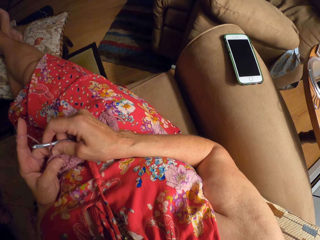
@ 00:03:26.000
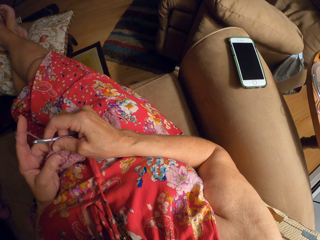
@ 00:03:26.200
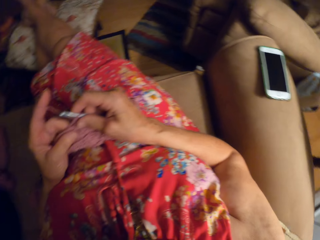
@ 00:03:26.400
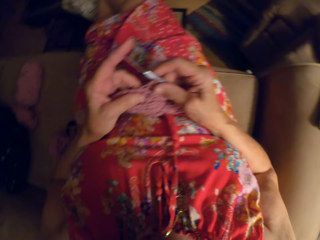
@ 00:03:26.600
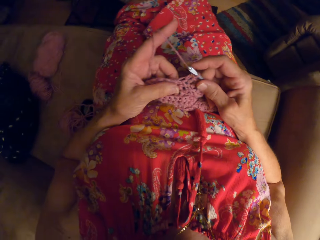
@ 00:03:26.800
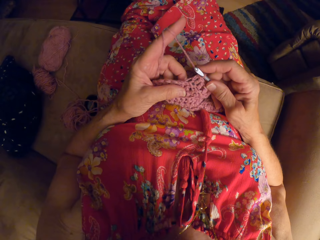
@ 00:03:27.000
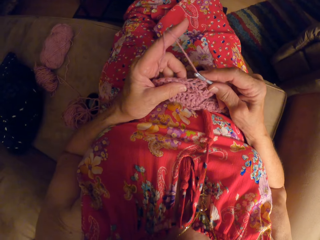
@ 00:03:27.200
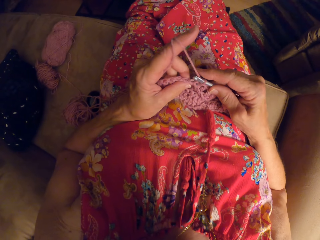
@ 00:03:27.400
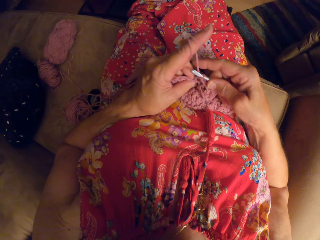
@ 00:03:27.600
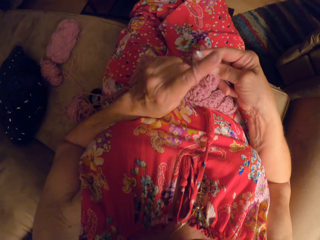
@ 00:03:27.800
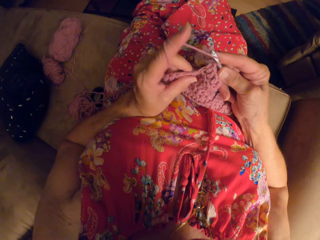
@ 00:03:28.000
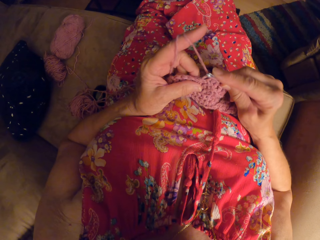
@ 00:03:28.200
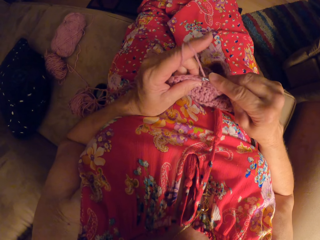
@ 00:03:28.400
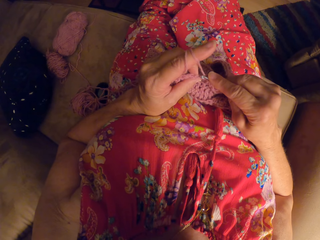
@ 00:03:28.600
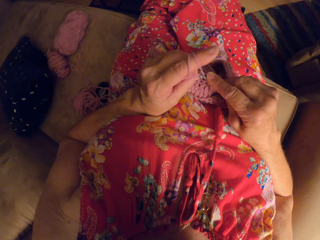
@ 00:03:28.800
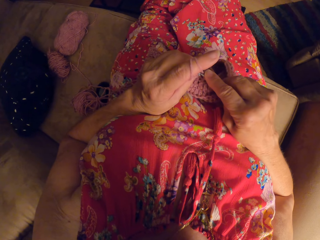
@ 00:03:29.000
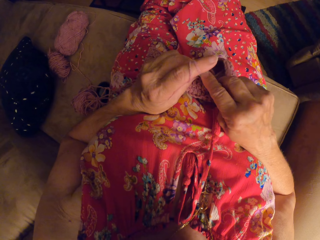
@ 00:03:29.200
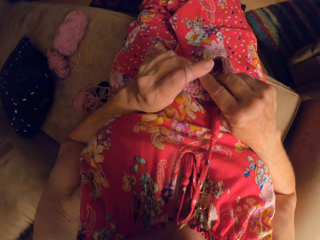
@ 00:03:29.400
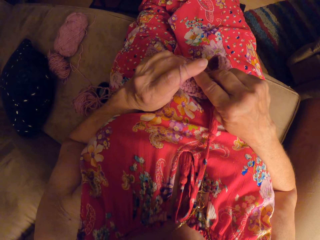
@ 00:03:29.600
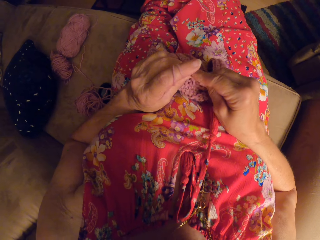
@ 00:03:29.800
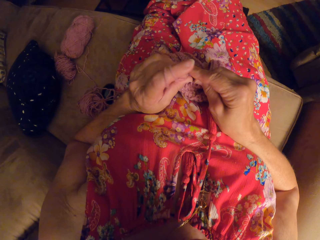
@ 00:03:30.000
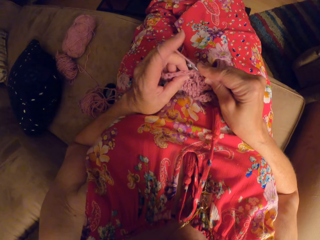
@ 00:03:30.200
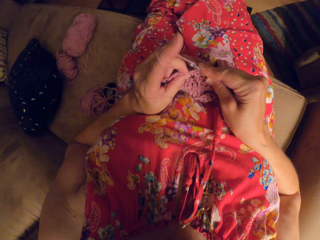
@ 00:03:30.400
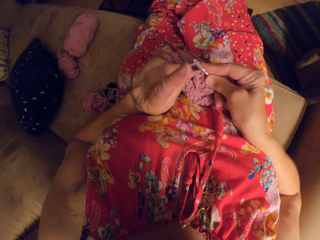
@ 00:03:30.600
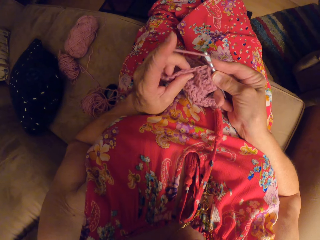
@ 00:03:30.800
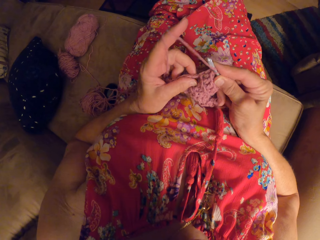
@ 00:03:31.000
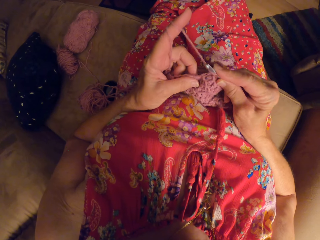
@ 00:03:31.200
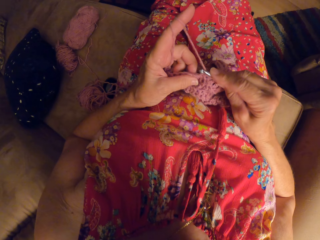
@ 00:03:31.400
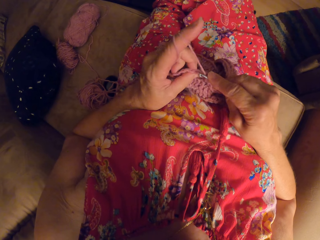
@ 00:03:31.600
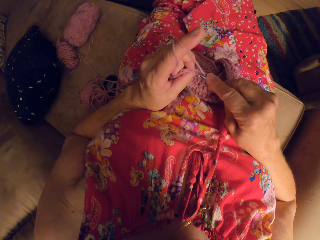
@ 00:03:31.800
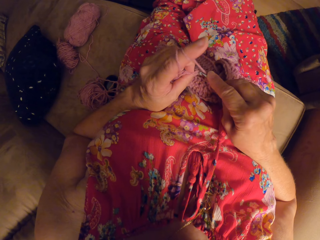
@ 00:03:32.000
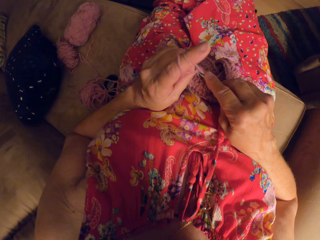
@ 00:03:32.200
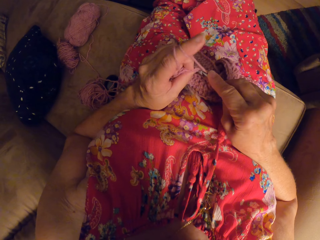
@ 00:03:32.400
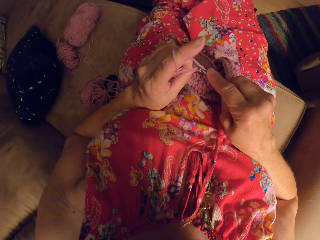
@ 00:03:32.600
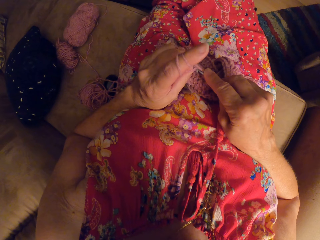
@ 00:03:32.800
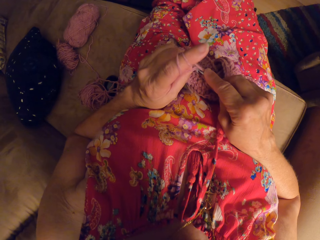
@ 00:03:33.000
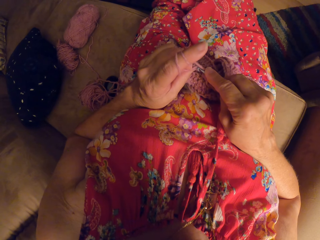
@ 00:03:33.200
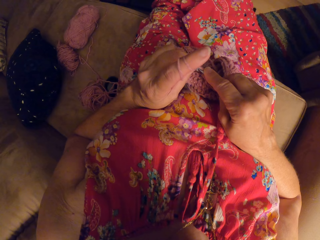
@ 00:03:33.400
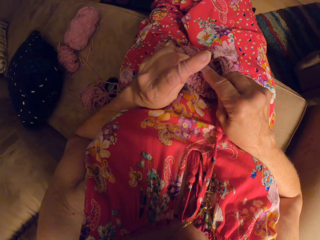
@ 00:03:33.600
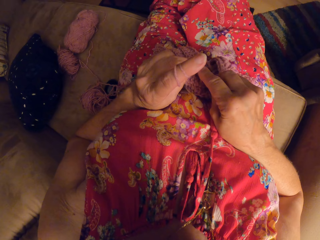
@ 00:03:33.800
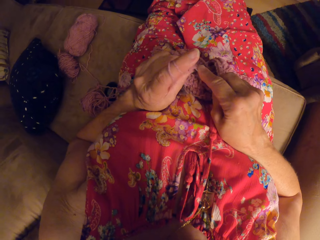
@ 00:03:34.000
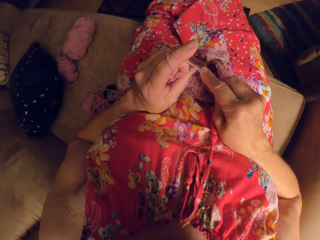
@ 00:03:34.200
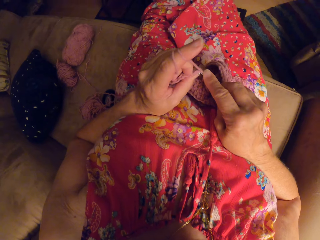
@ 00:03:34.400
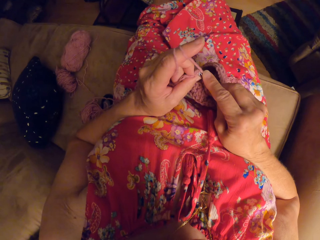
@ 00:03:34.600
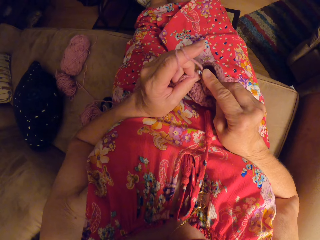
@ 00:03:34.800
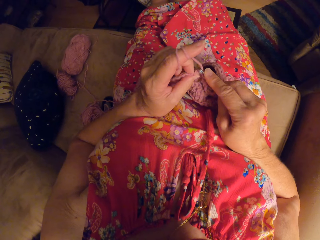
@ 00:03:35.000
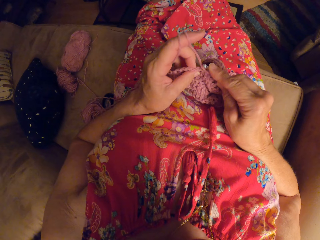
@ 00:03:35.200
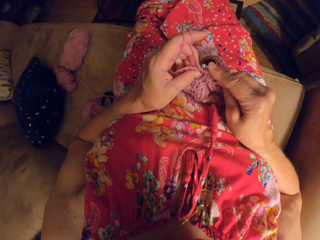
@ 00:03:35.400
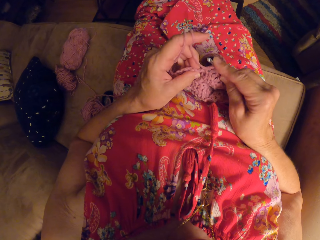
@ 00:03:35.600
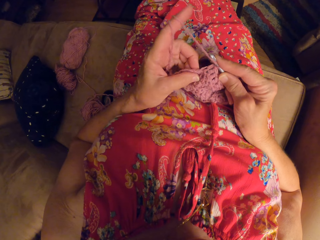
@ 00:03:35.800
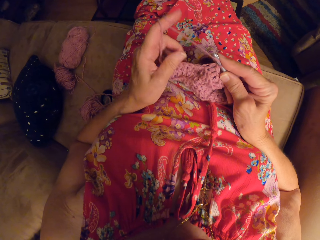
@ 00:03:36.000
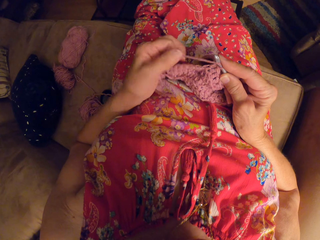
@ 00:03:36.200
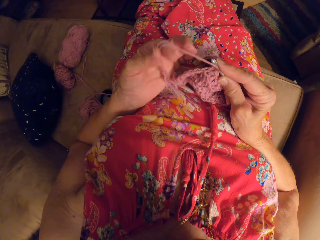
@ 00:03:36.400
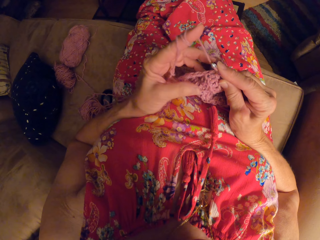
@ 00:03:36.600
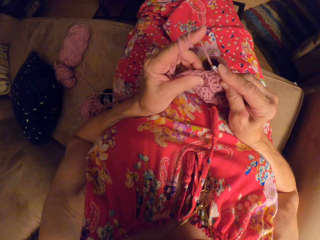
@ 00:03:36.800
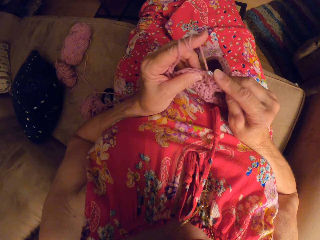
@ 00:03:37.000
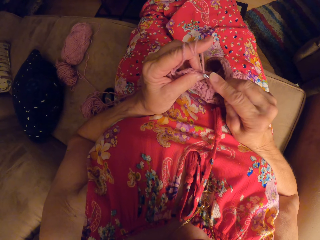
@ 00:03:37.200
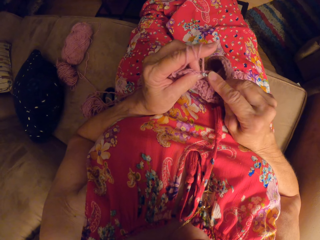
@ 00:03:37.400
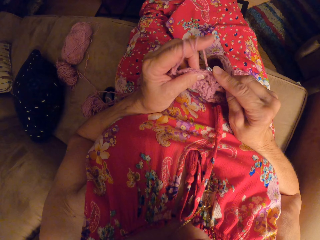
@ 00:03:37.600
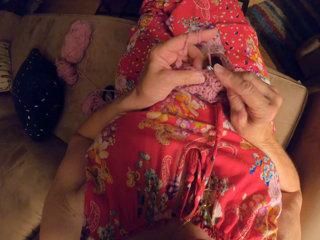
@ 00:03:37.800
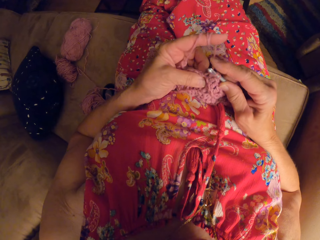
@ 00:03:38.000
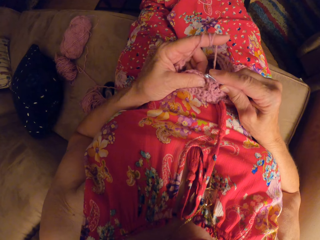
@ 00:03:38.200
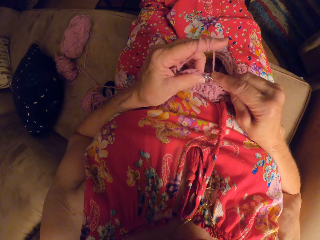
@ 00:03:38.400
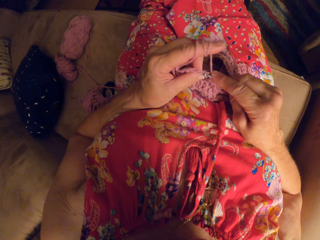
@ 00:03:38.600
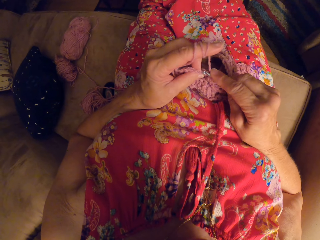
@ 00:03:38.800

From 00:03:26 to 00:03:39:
The camera wearer loops the yarn round the knitting pin. She knits the piece of garment with the knitting pin. She loops the yarn round her left finger.

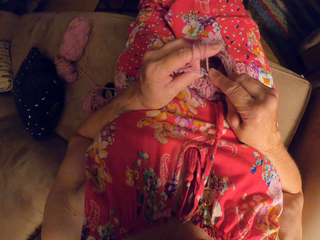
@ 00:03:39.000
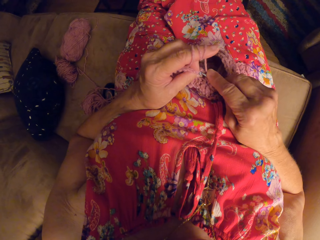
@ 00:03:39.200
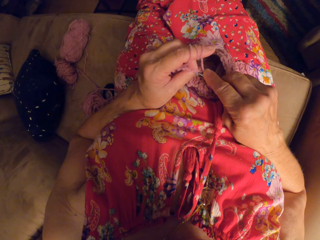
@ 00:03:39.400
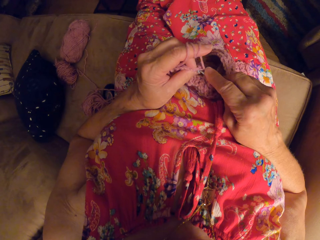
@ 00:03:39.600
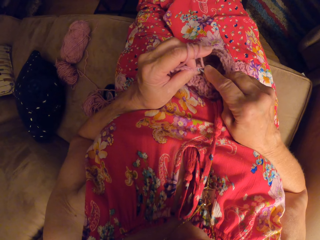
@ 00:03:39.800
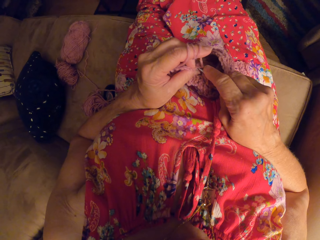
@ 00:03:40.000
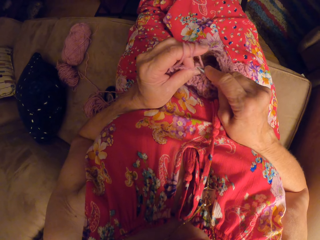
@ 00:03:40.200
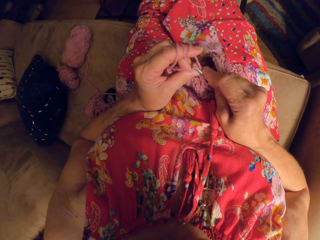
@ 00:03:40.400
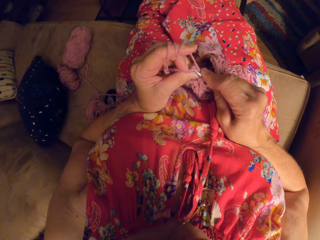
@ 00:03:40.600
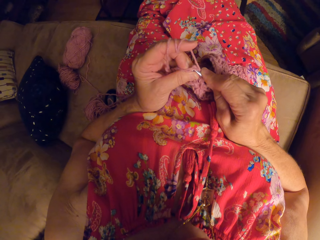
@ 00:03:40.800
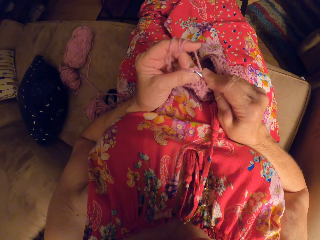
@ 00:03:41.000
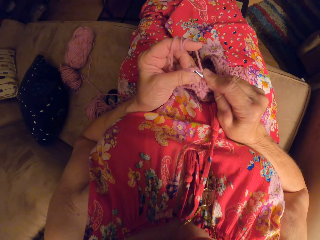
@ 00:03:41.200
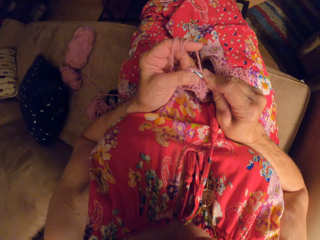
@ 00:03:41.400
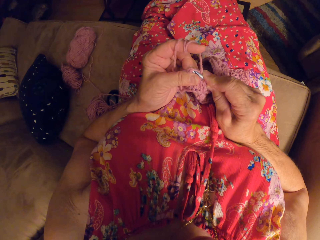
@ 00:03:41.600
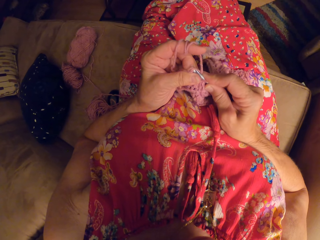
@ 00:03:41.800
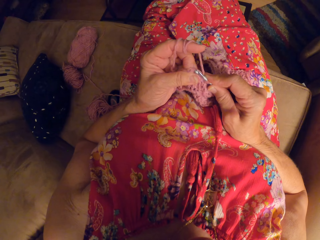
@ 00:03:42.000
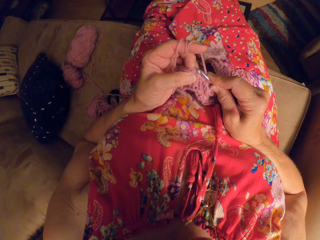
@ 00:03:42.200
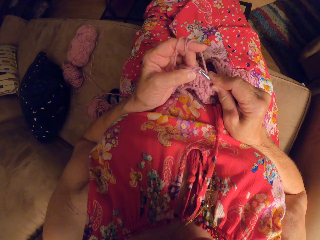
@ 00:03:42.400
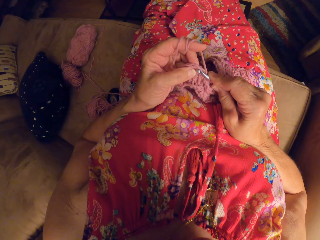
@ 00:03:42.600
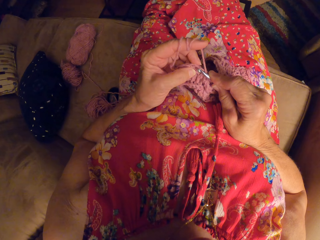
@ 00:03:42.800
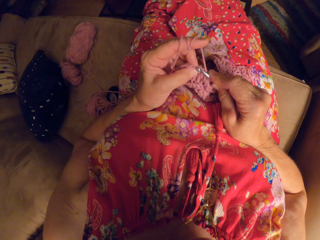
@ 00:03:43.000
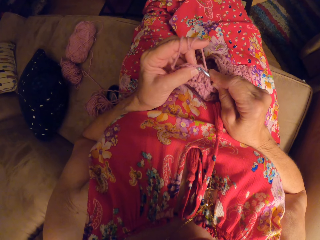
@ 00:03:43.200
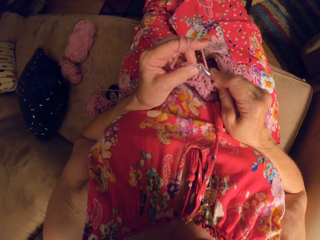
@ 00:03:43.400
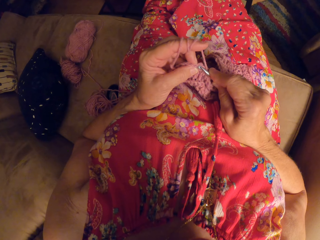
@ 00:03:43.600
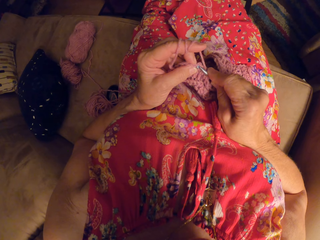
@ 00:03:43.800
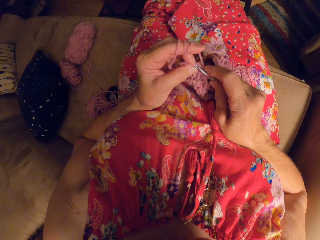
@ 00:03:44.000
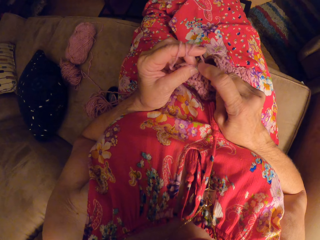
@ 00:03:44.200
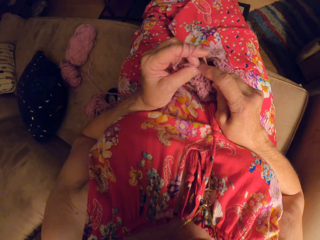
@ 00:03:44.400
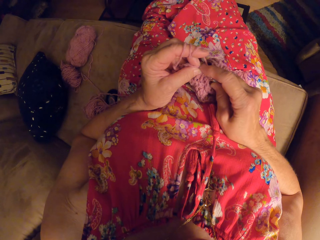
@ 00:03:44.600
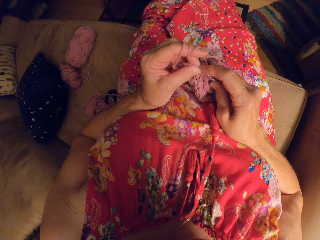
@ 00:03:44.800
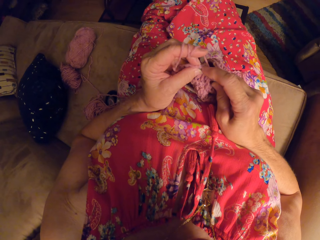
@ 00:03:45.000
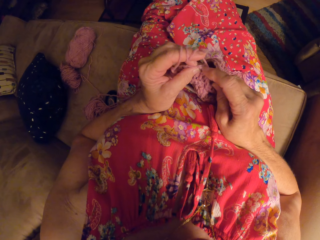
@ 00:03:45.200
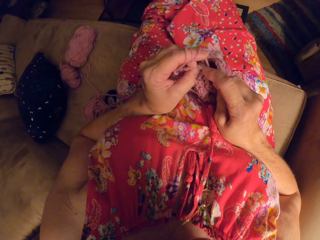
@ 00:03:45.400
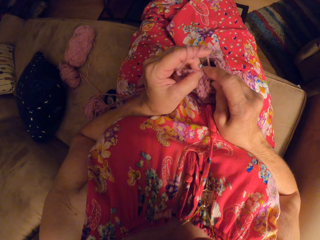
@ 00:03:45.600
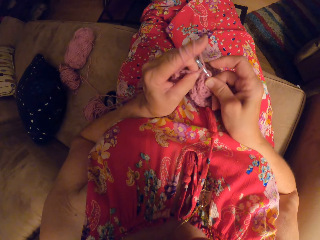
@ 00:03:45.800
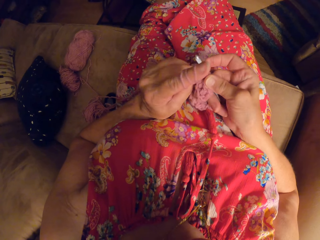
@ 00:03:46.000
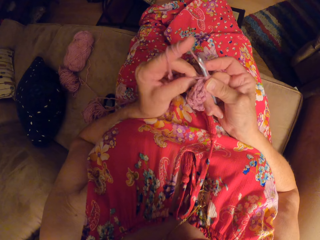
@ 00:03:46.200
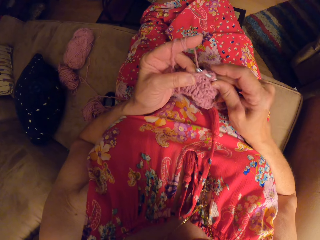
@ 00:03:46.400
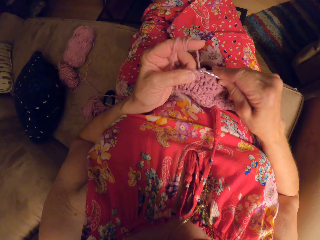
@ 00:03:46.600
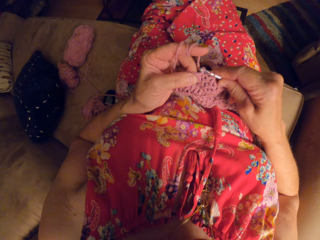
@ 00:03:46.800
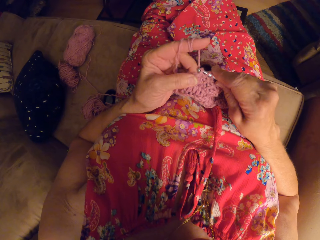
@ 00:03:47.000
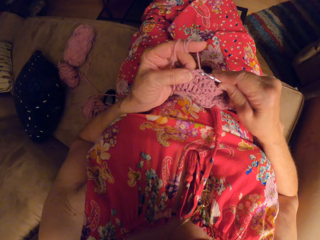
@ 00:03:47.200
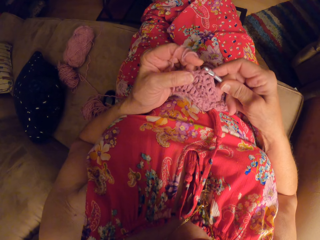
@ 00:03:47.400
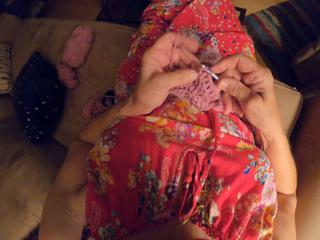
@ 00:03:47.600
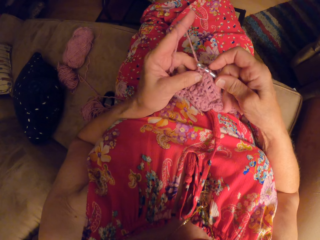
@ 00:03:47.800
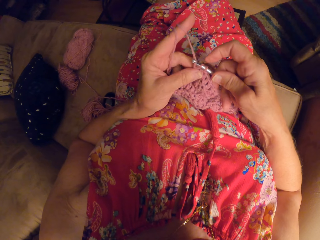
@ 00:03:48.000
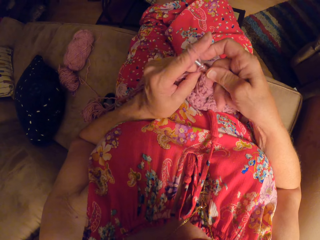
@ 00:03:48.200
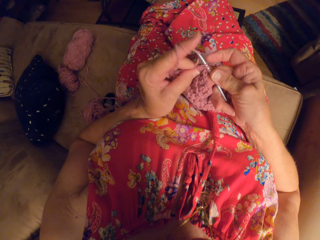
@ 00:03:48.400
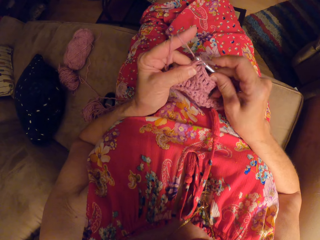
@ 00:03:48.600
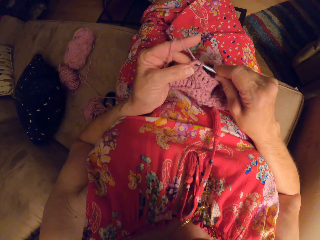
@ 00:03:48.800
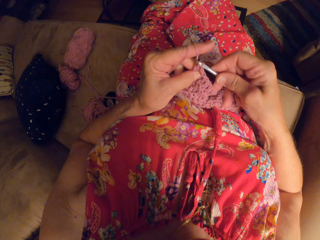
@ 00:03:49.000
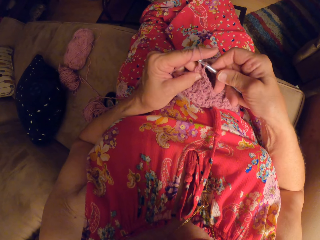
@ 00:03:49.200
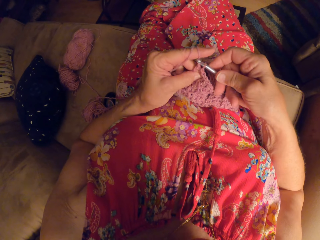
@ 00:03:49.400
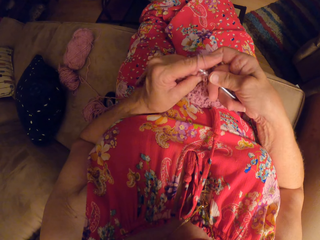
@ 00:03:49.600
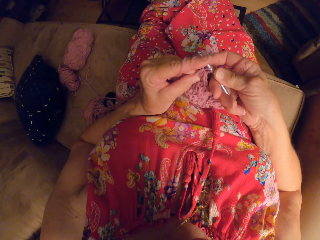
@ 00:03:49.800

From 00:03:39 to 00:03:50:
The camera wearer knits the piece of garment with the knitting pin.
